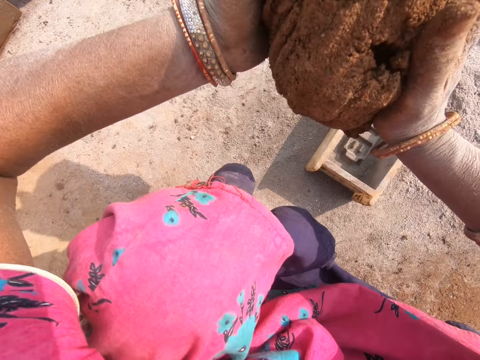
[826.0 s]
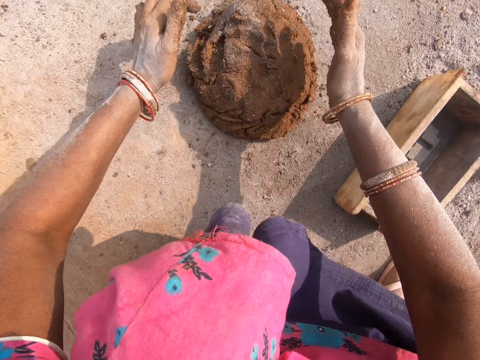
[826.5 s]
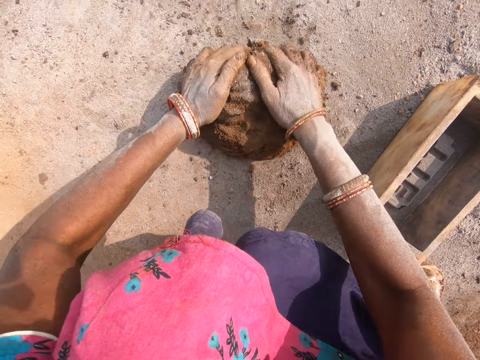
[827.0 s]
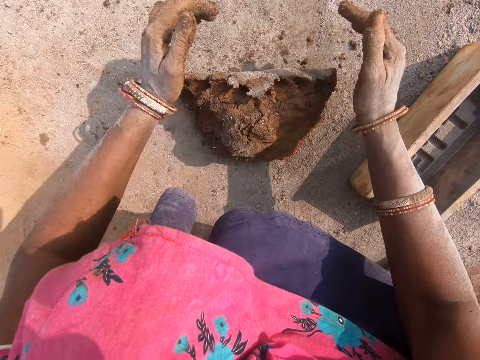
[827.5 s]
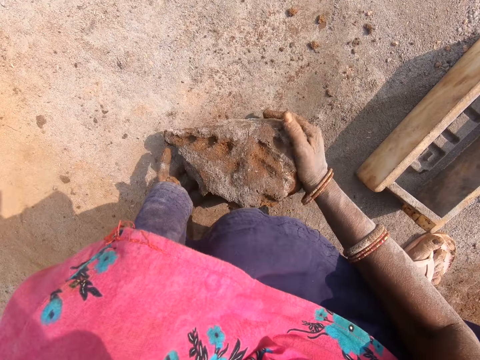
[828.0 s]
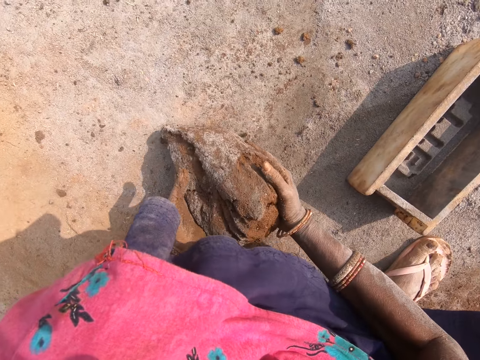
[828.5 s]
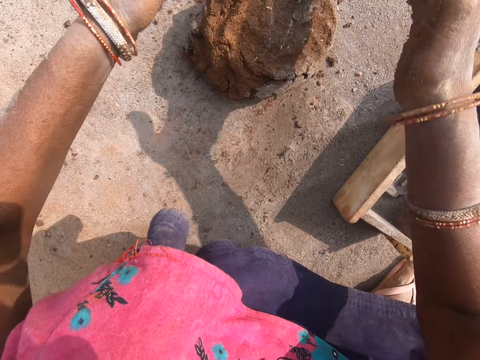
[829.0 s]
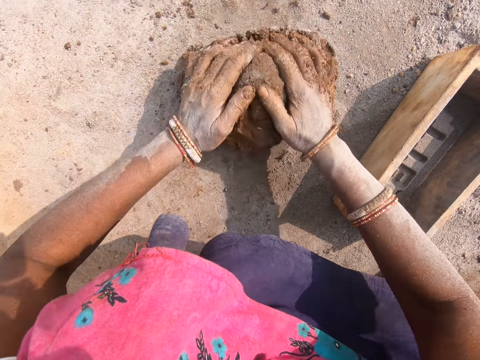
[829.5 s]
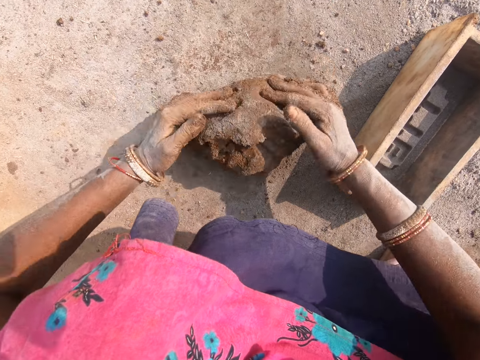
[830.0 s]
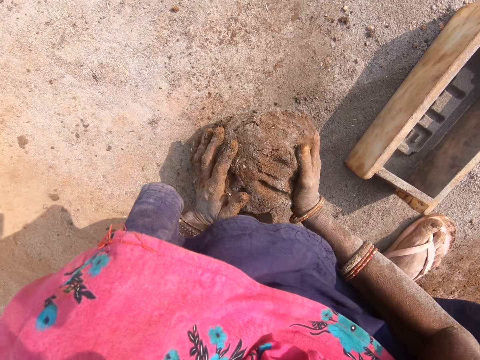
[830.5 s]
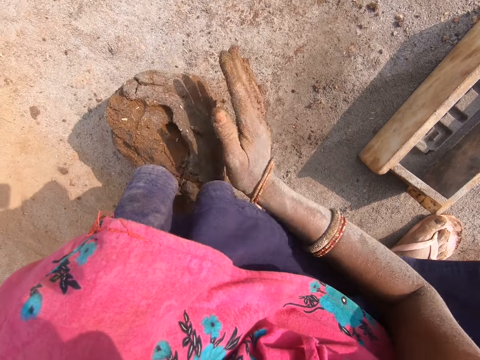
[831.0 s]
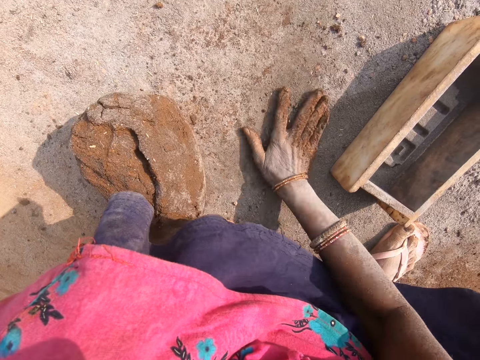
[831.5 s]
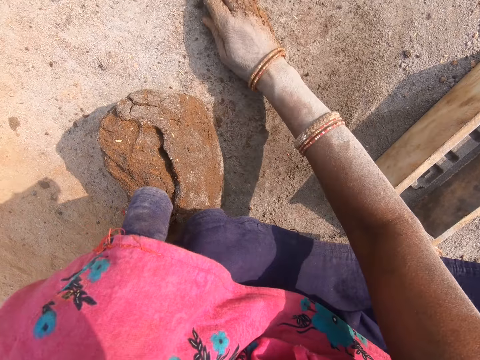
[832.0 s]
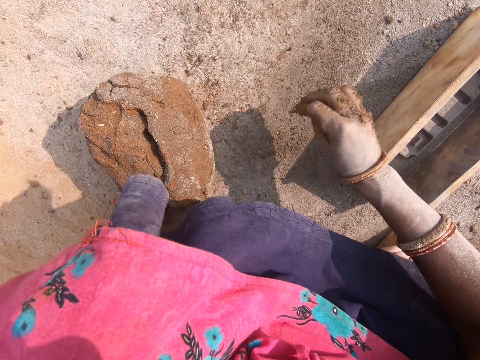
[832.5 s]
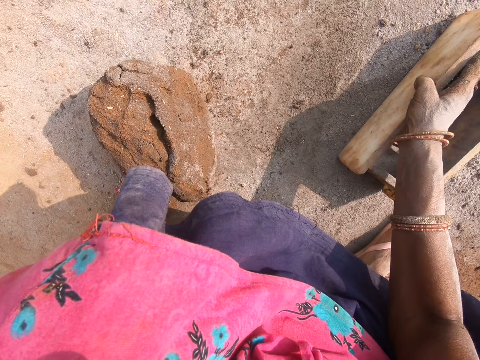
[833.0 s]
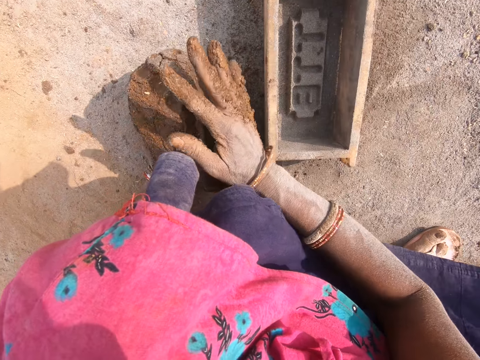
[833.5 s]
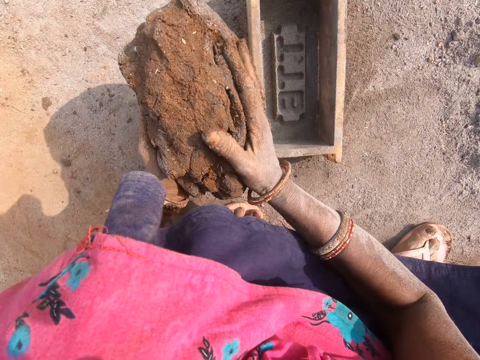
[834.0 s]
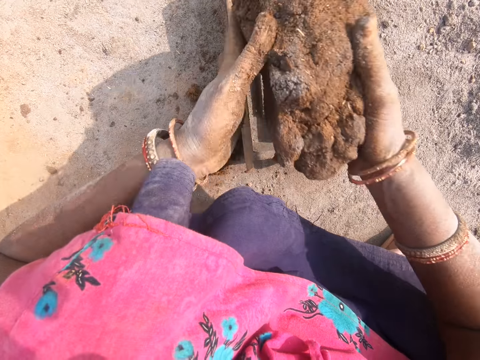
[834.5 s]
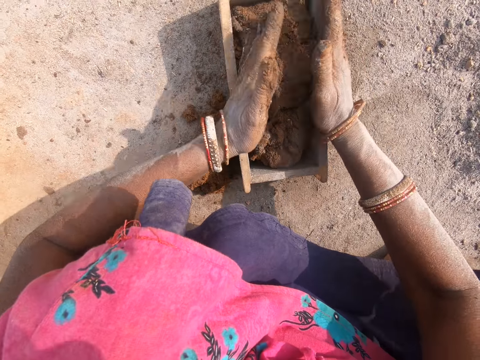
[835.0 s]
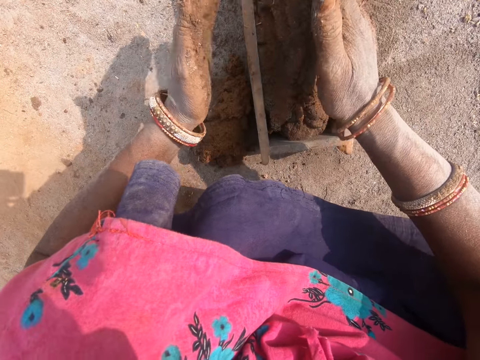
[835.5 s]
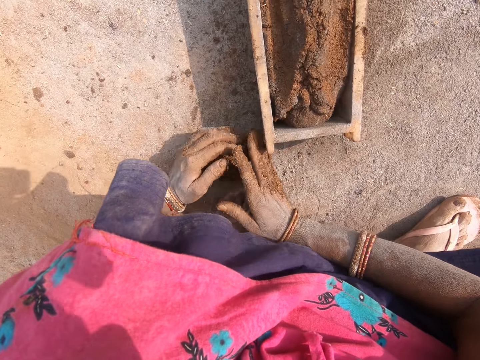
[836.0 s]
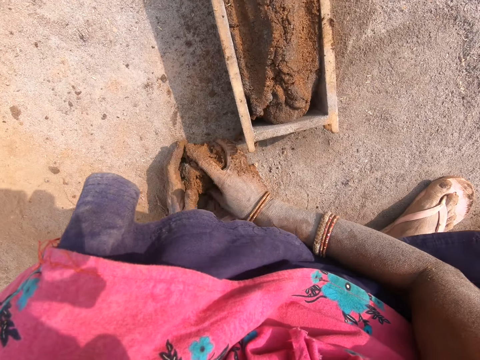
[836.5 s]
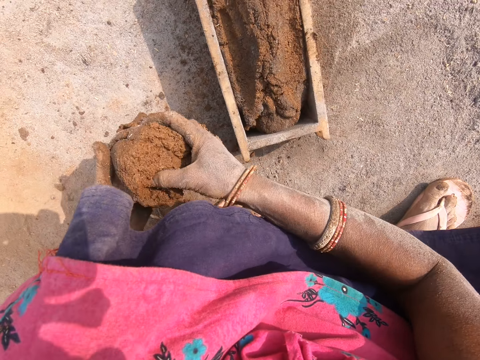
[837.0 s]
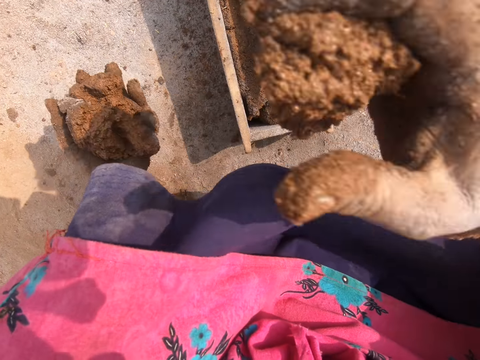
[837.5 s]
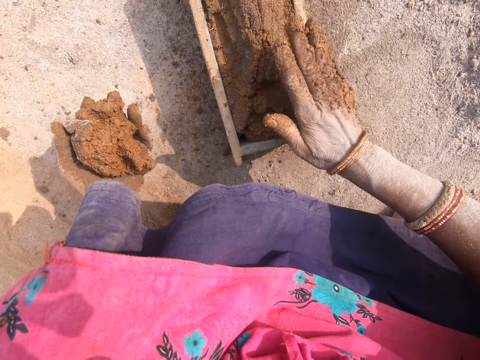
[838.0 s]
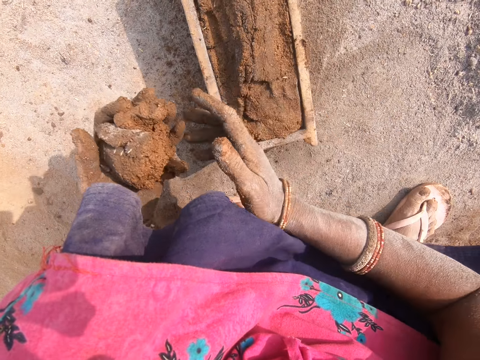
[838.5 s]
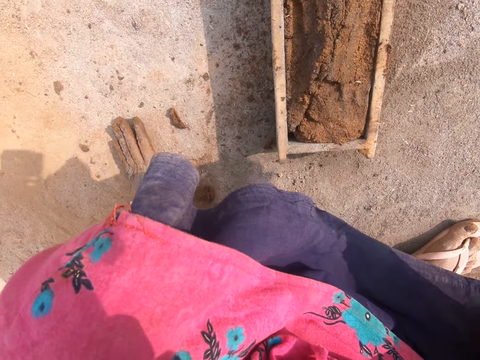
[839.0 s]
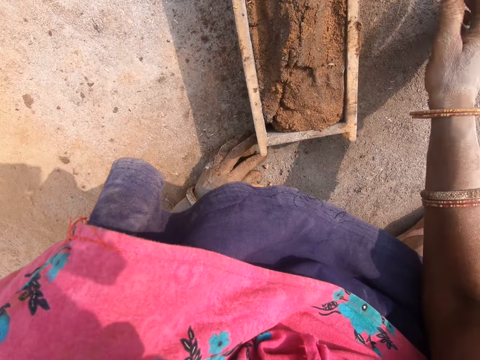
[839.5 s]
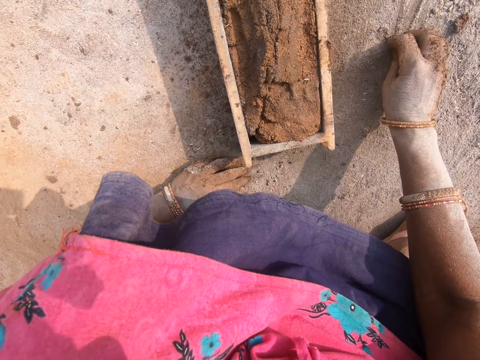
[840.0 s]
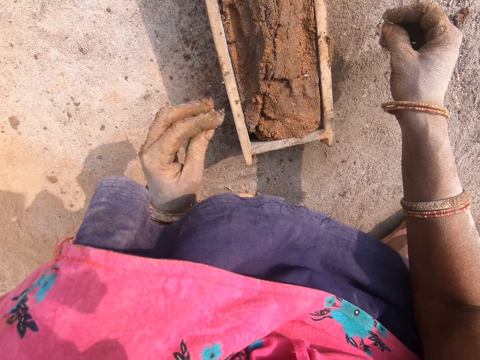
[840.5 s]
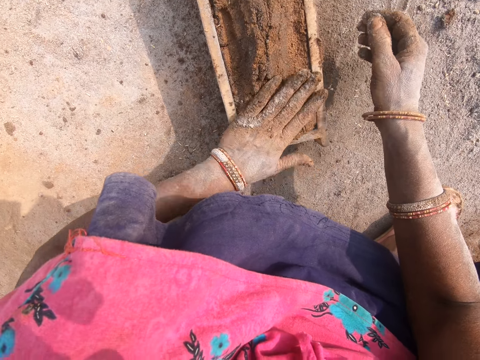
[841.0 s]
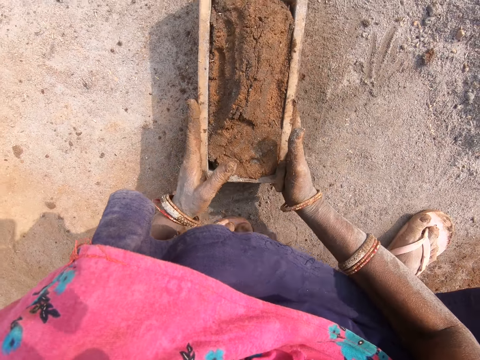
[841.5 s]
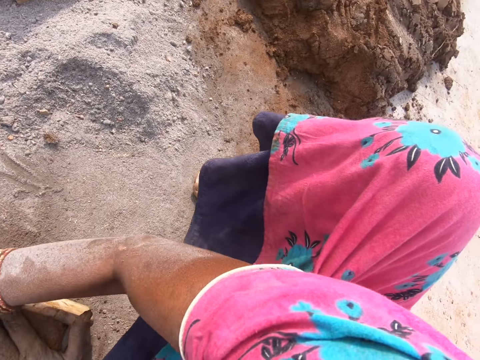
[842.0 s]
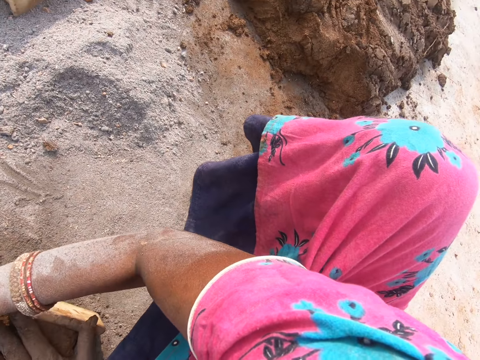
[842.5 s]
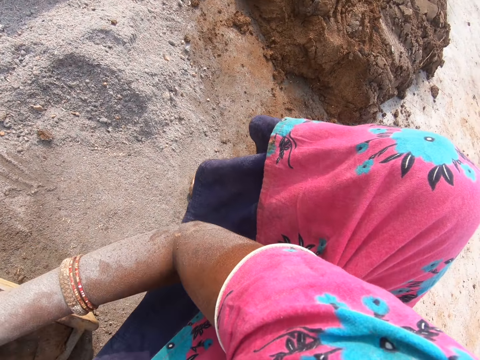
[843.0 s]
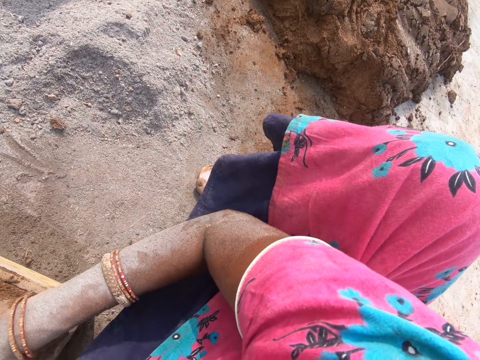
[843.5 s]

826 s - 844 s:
The camera wearer throws down the clay on the ground. They mold the clay on the ground with the hands. They throw down the clay. They mold the clay with the hands. They gather clay particles. They move a brick mold on the ground. They pick the brick mold. They pick clay from the ground. They drop the clay in the brick mold. They press the clay in the brick mold. They pick the clay from the ground. They throw the clay in the brick mold. They collect cement. They press the clay in the brick mold. They look around the place.

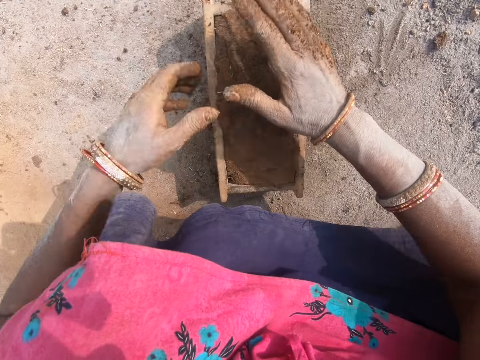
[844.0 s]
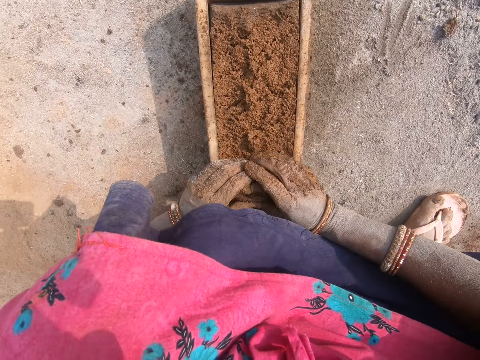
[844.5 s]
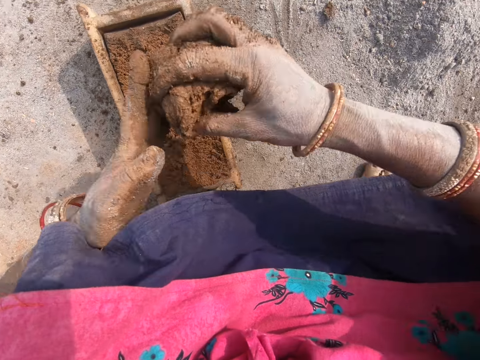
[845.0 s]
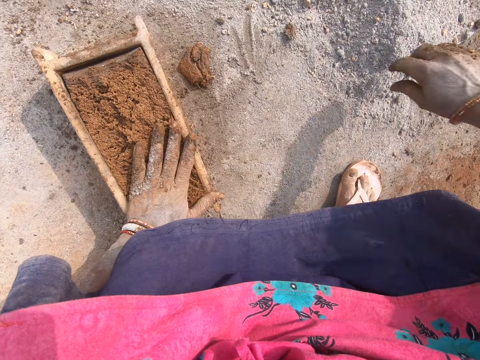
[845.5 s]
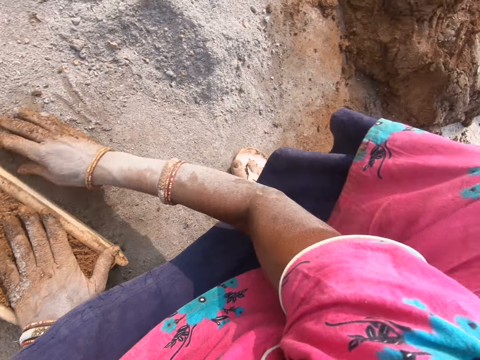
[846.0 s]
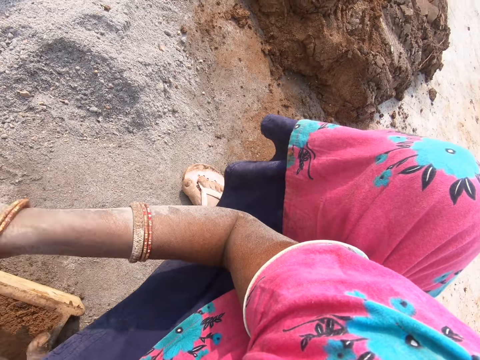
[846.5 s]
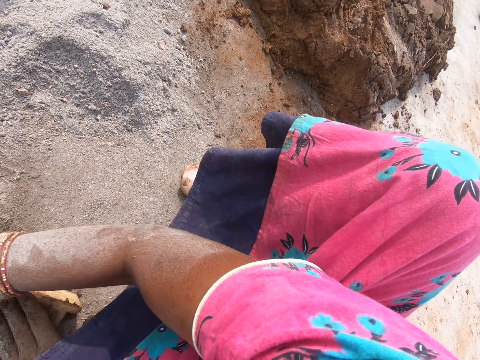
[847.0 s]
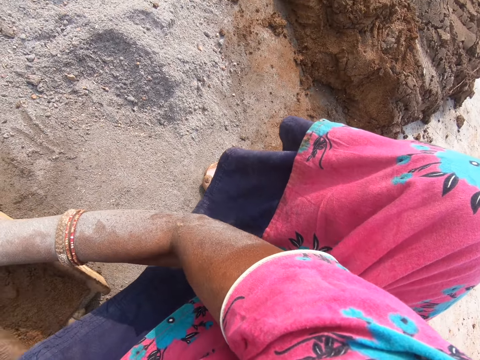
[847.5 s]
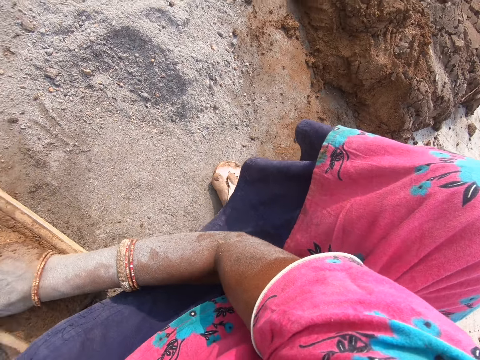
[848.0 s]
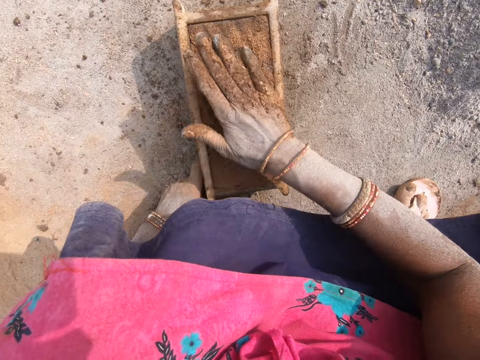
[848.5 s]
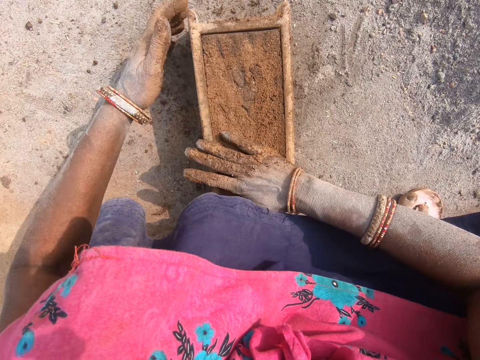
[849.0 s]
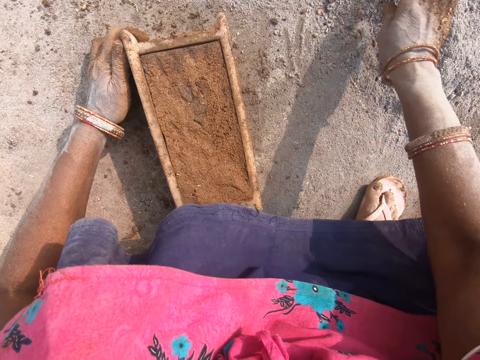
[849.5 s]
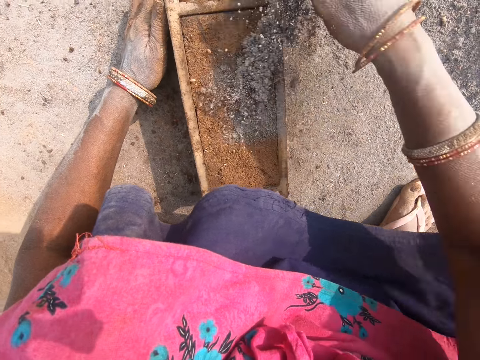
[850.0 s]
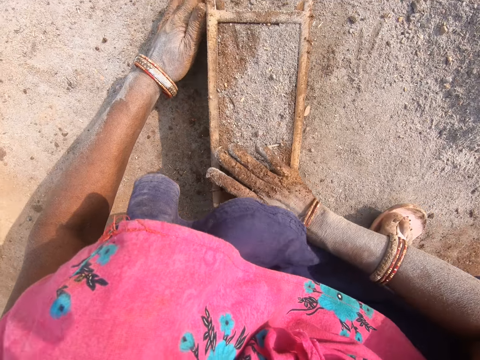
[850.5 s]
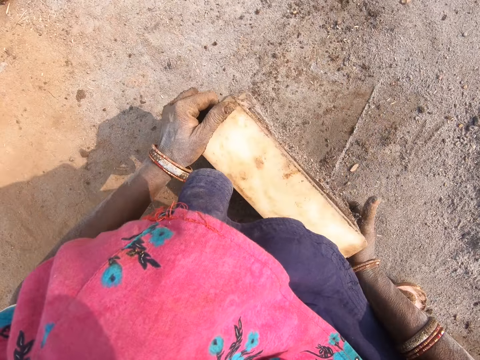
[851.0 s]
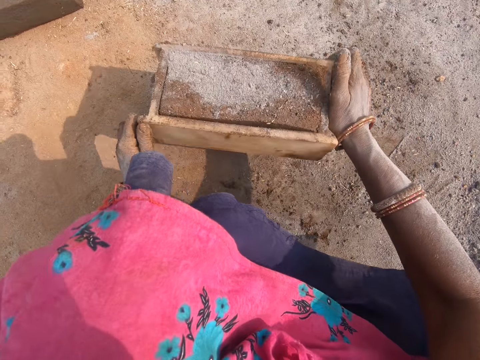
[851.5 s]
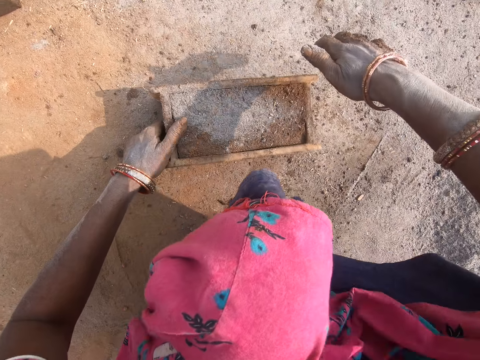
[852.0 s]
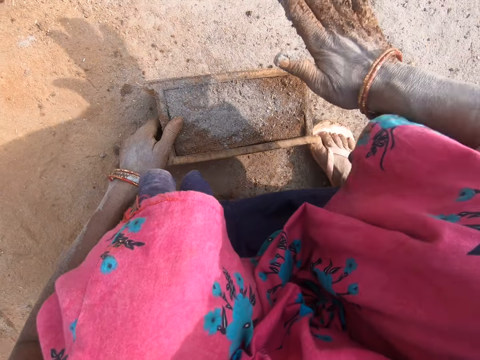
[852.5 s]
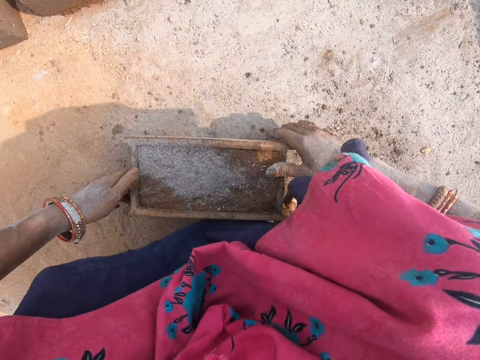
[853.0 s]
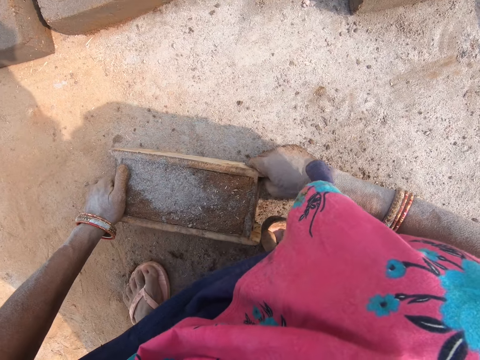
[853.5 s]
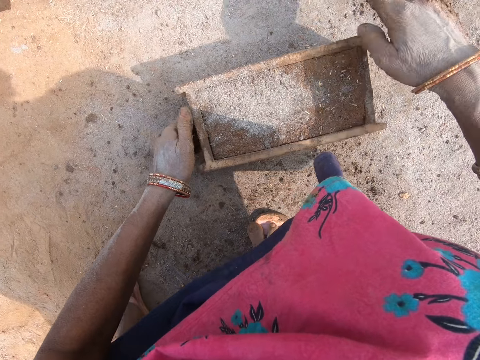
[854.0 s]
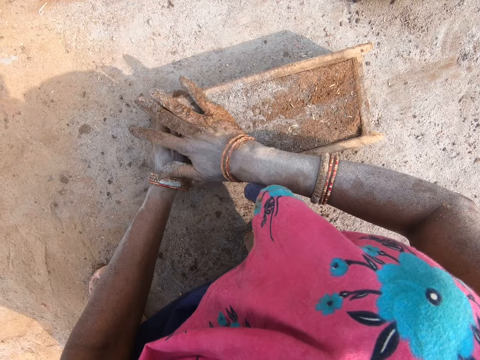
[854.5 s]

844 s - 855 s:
The camera wearer removes excess clay from the brick mold. They throw down the clay. They press the clay in the brick mold. They collect clay. They place the clay in the brick mold. They flatten the clay in the brick mold. They pour soil on the brick mold. They collect cement. They apply the cement on the clay in the brick mold. They move the brick mold on the ground. They lift the brick mold. They press the clay in the brick mold. They move the brick mold. They press the clay in the brick mold.
